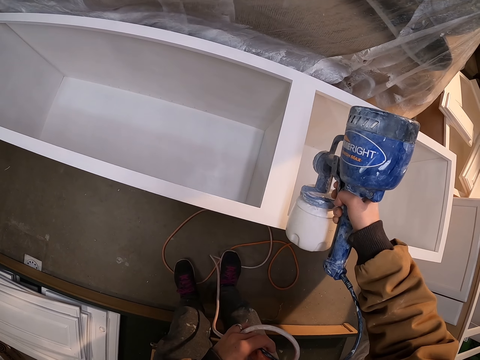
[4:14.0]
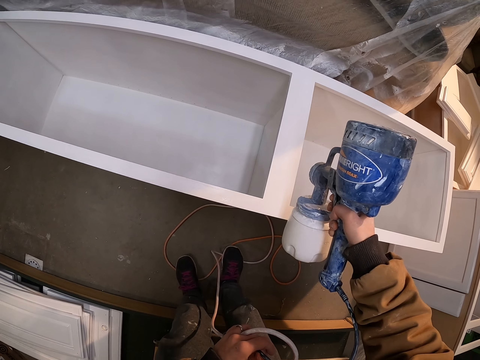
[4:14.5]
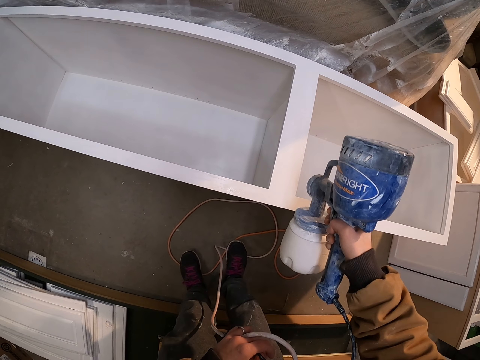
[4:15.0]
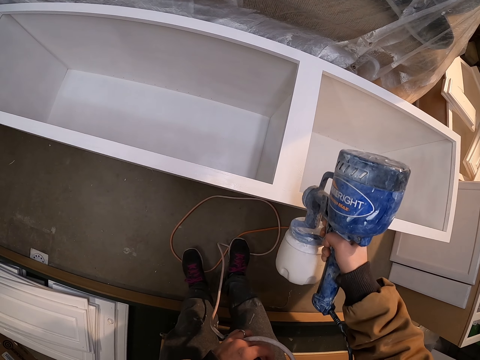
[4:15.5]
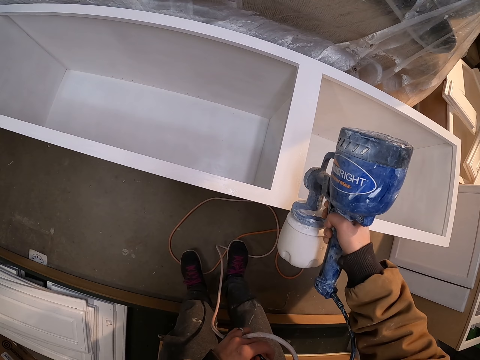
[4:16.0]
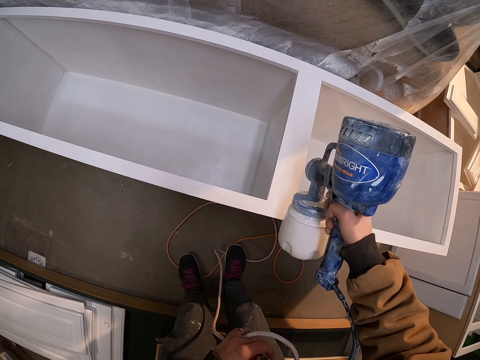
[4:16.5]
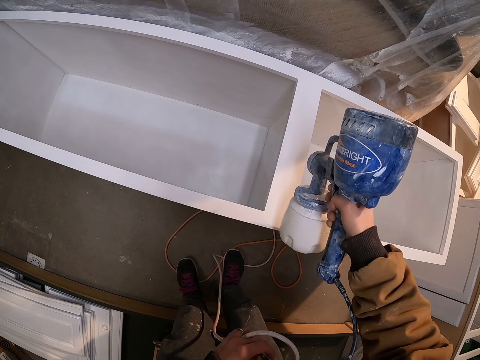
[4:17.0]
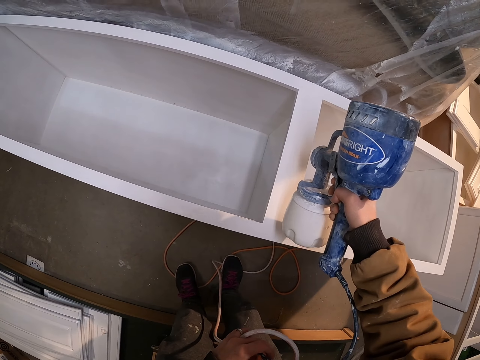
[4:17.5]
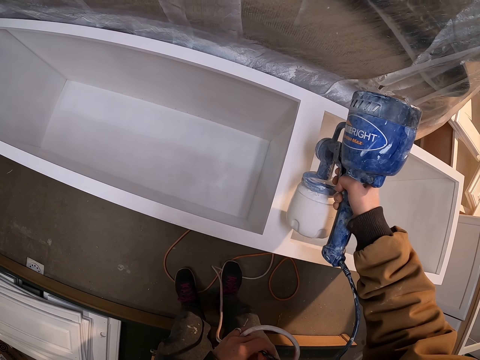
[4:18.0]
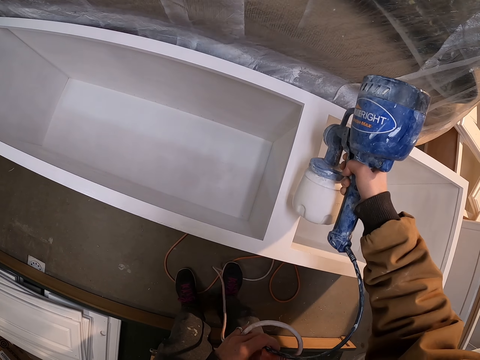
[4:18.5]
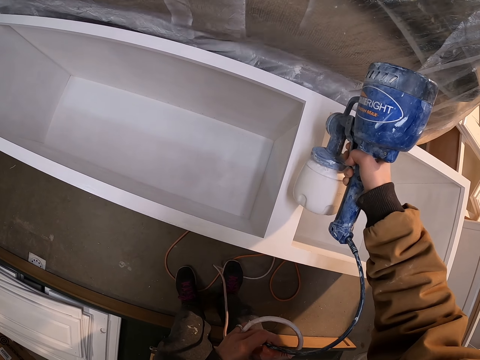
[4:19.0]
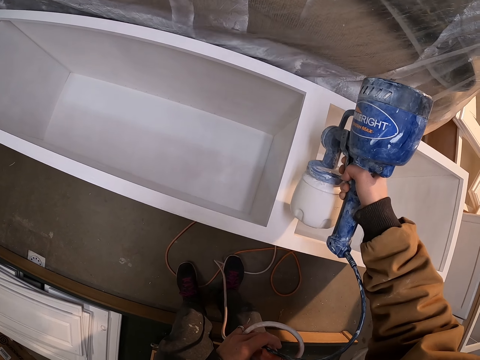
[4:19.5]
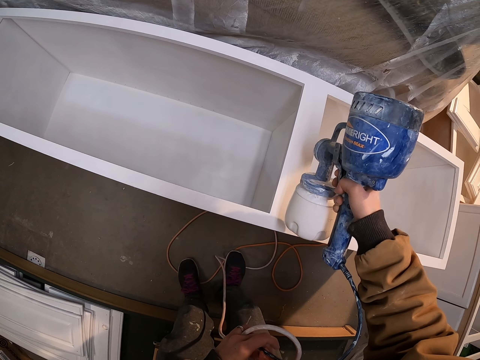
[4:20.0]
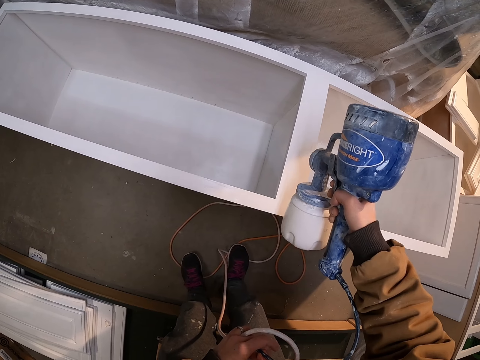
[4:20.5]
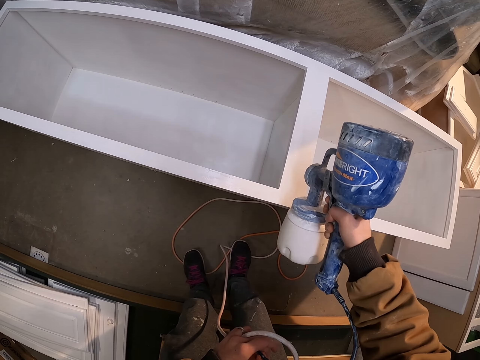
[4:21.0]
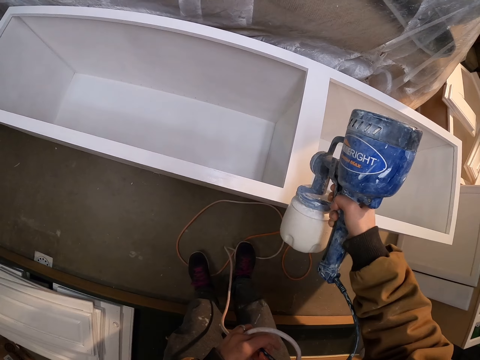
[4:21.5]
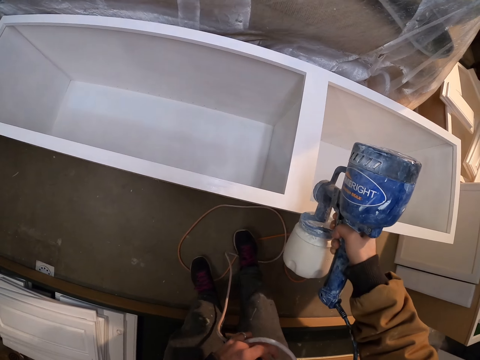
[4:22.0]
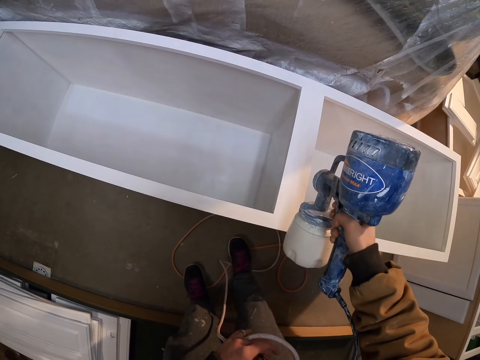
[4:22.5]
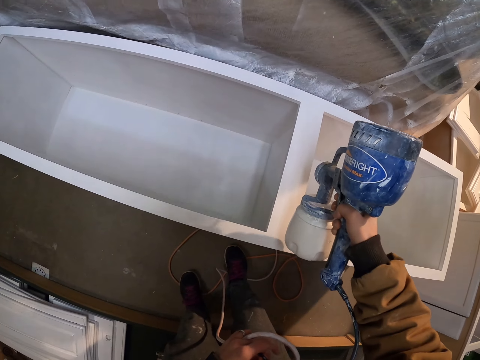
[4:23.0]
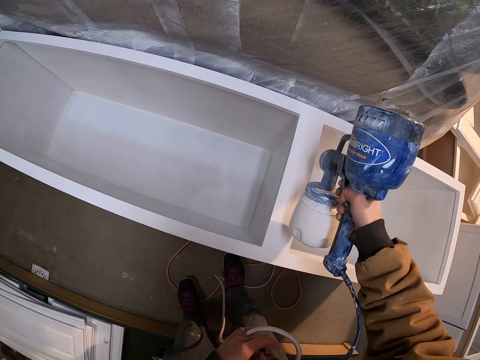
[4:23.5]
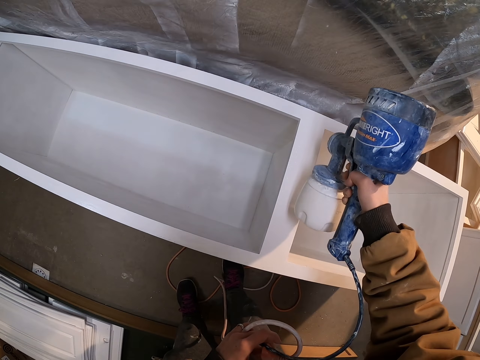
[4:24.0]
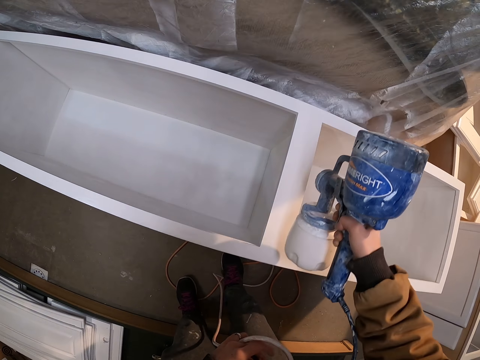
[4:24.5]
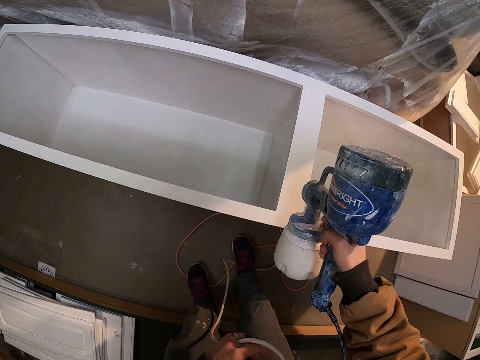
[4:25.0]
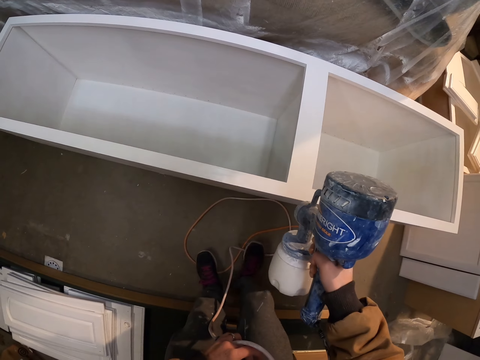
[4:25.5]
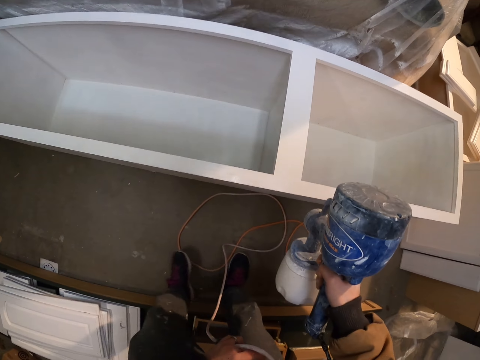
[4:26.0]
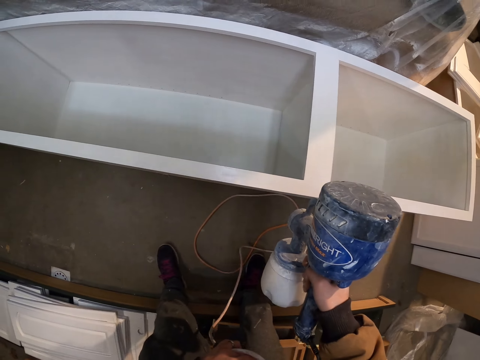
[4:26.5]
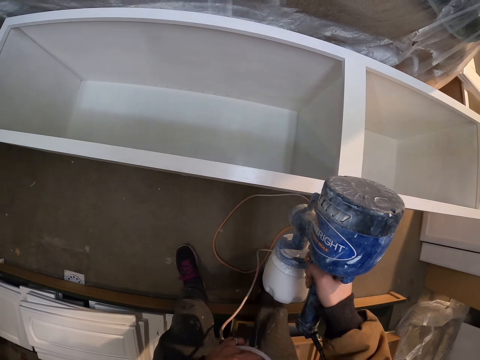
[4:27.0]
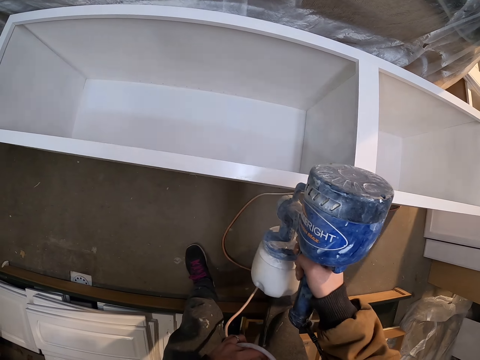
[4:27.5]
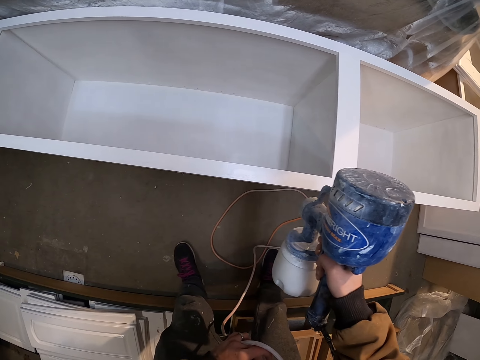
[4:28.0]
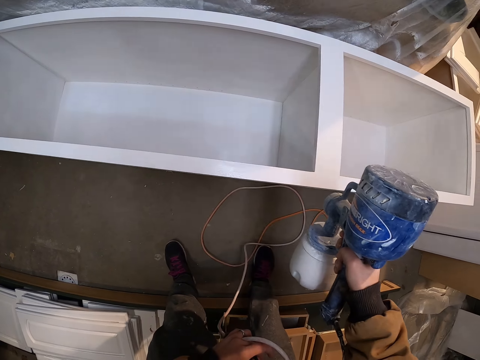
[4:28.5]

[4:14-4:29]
The camera wearer moves the leg.

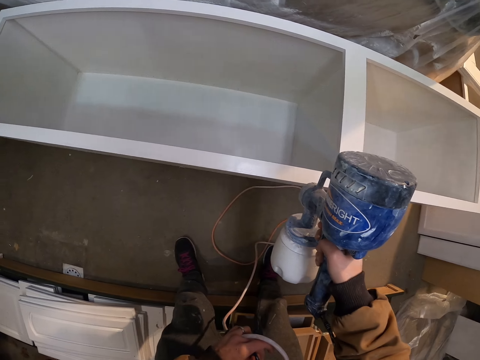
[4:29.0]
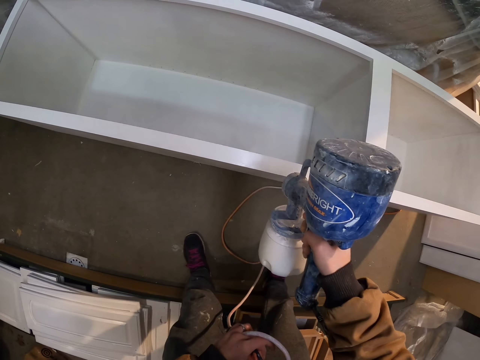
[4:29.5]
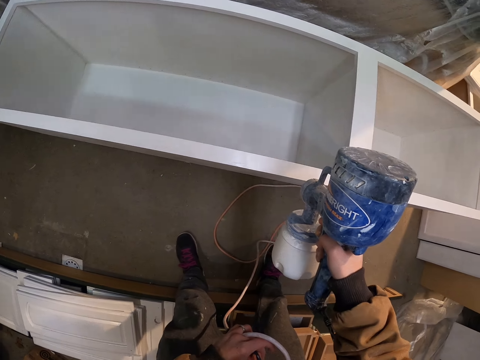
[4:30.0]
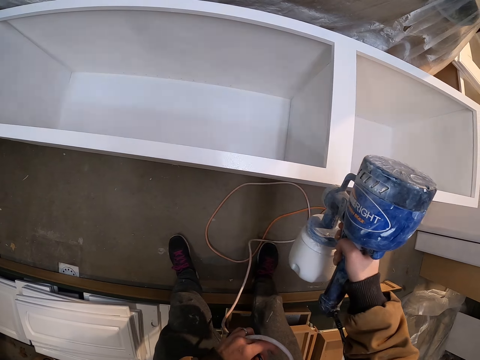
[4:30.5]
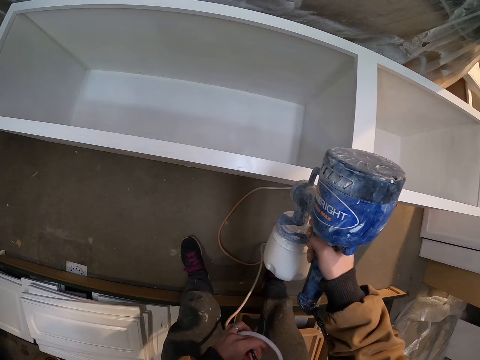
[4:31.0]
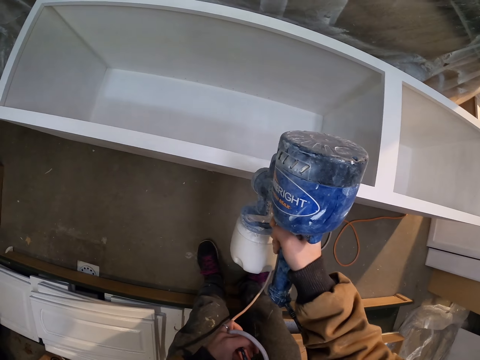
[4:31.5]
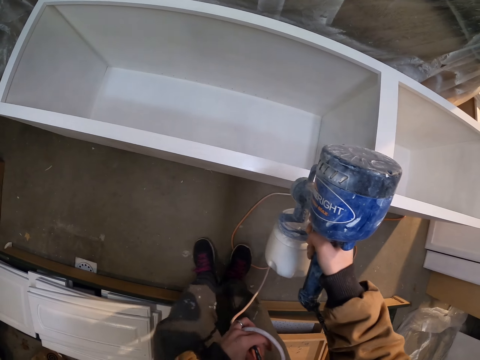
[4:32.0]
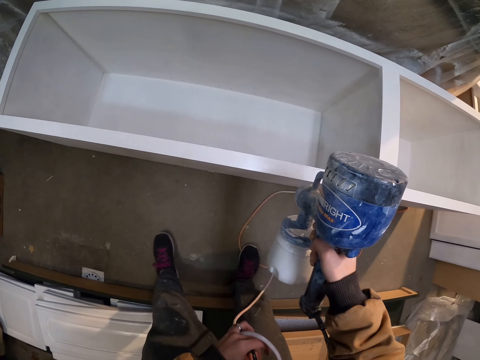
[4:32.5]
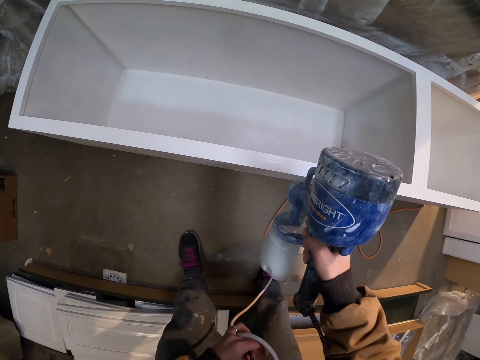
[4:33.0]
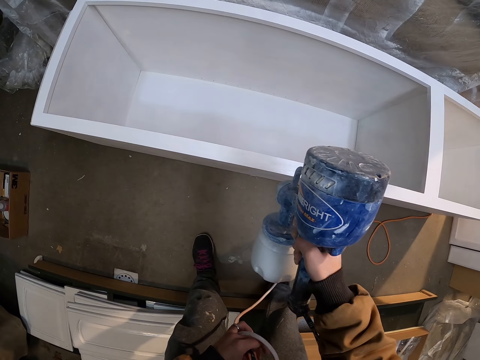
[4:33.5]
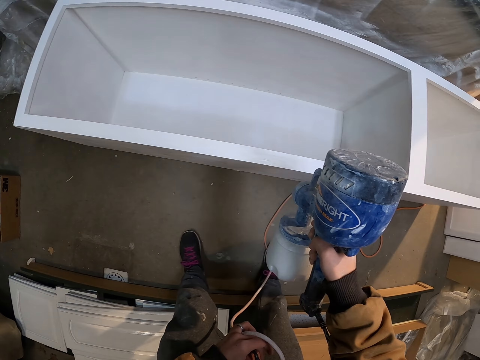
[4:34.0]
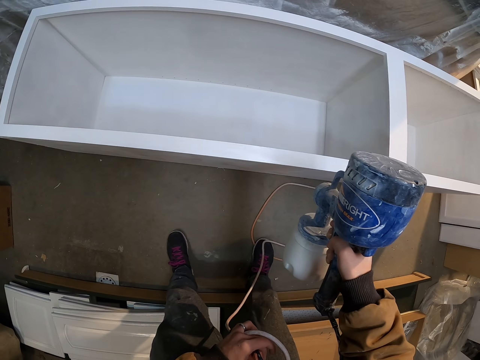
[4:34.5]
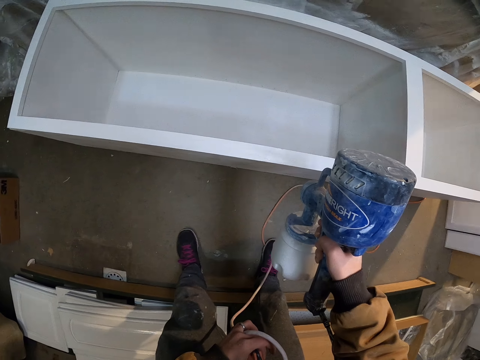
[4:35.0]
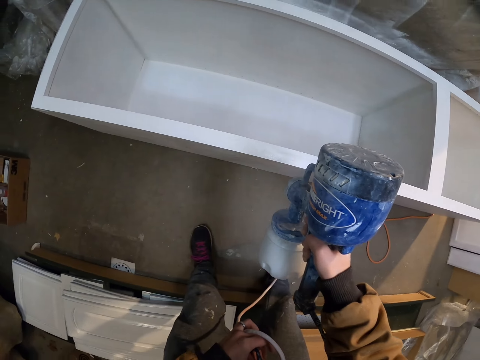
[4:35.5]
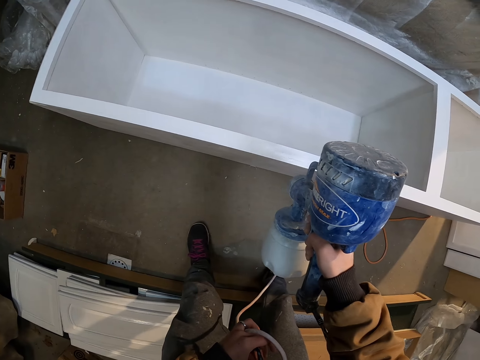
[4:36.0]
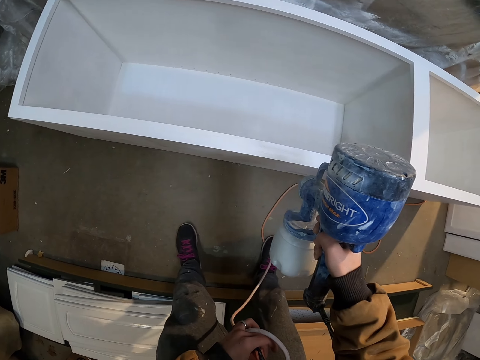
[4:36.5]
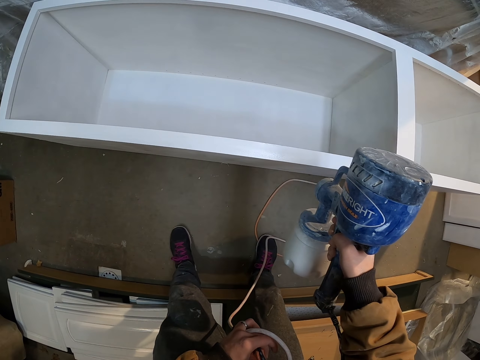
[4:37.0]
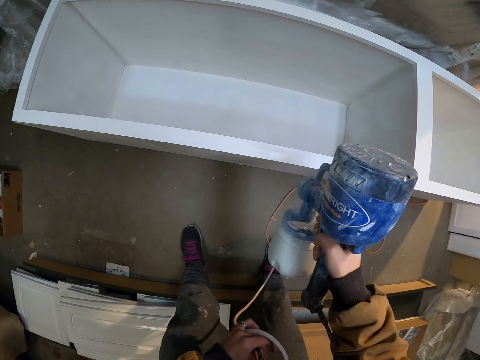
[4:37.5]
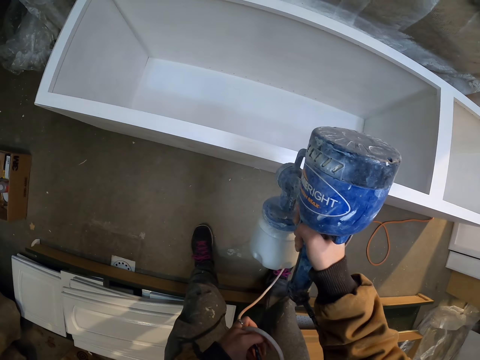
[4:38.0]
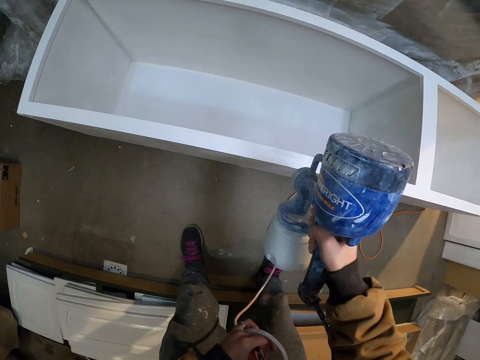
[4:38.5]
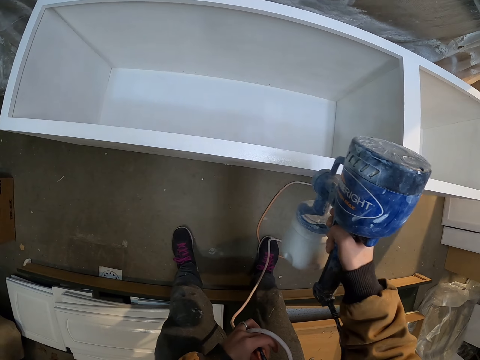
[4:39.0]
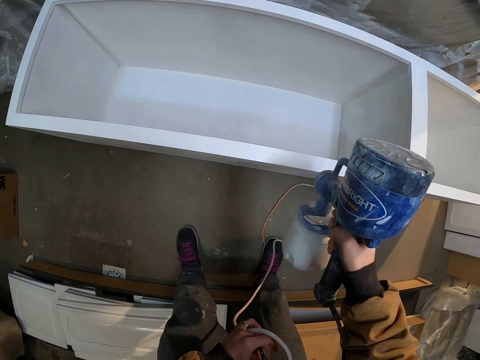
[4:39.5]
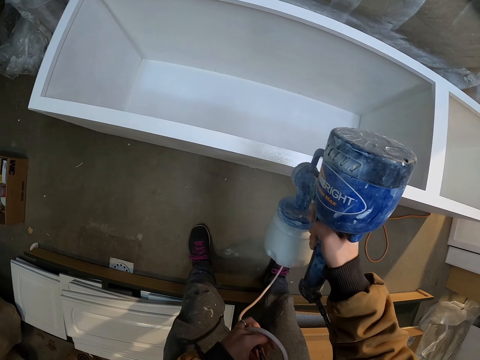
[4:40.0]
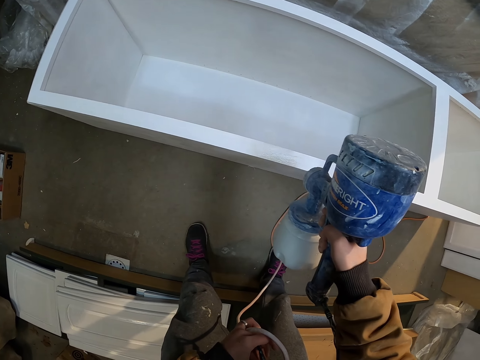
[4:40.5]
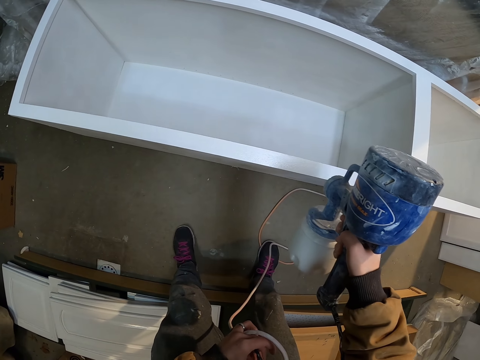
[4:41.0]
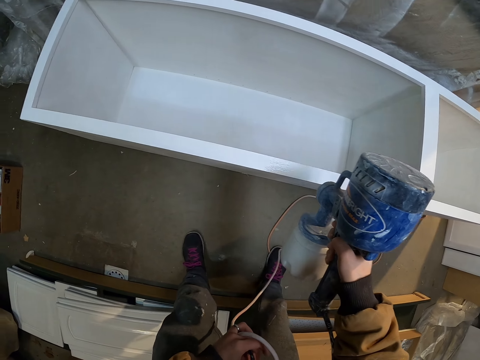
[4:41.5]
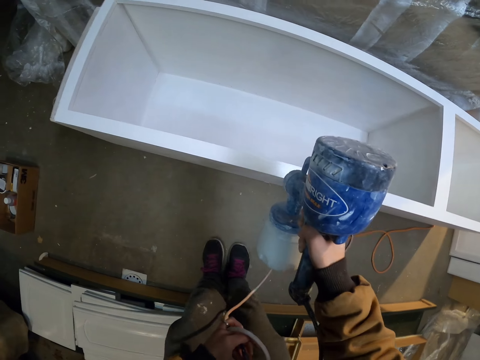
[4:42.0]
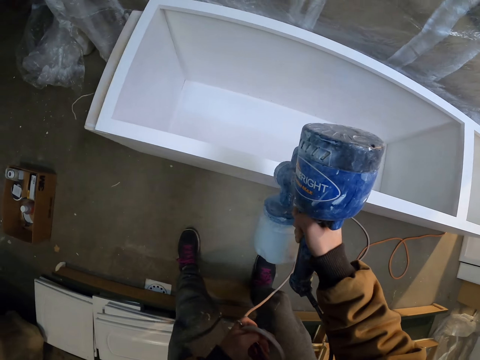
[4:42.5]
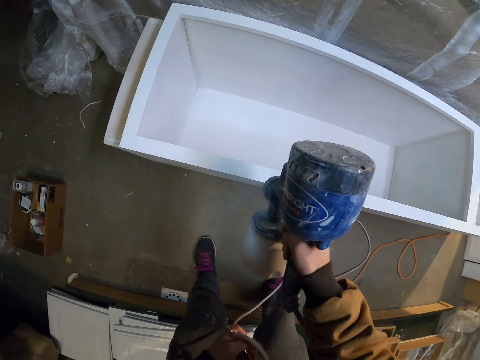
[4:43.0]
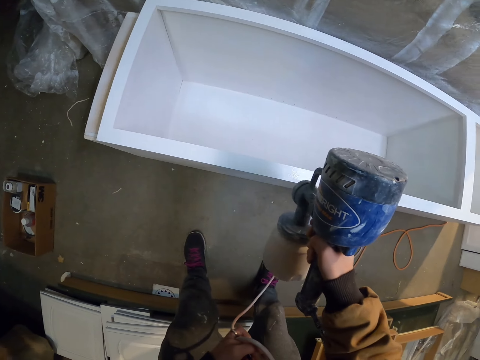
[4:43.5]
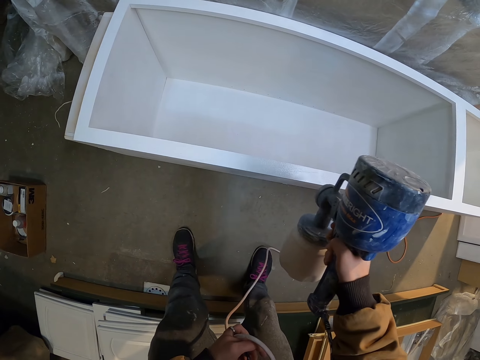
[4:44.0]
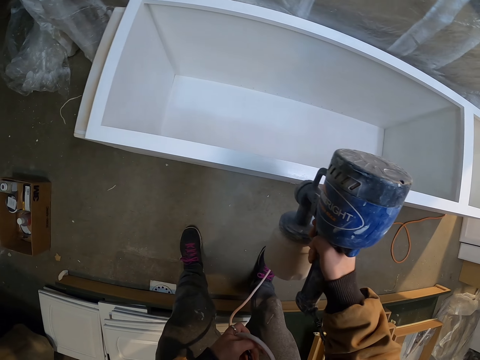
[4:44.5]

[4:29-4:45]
The camera wearer moves sideways.
